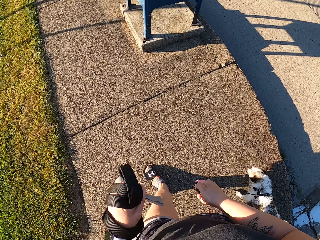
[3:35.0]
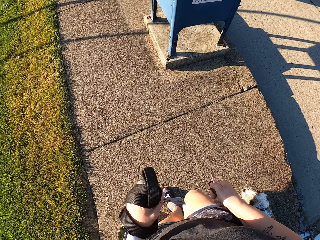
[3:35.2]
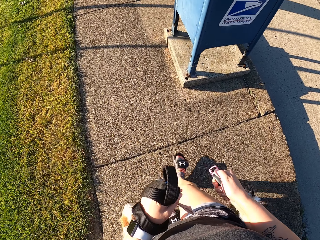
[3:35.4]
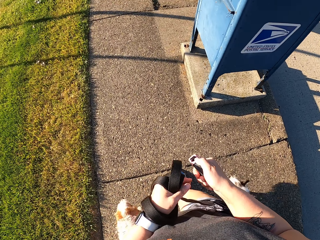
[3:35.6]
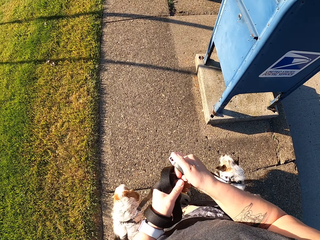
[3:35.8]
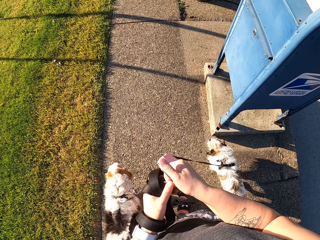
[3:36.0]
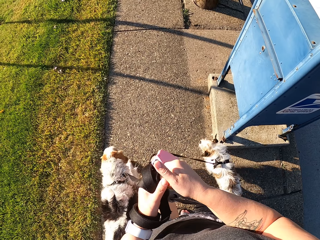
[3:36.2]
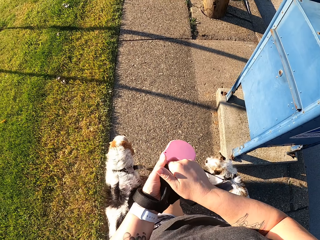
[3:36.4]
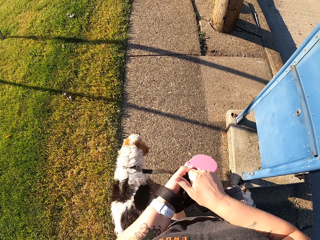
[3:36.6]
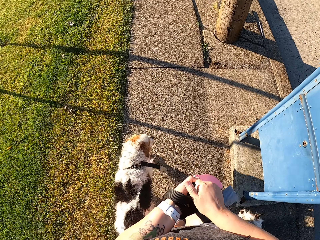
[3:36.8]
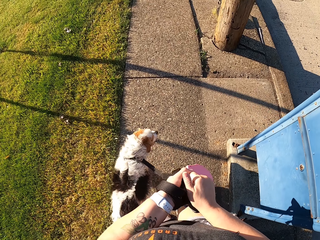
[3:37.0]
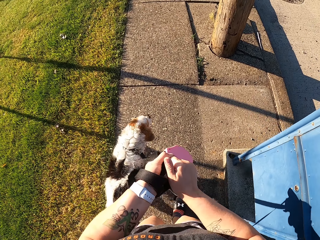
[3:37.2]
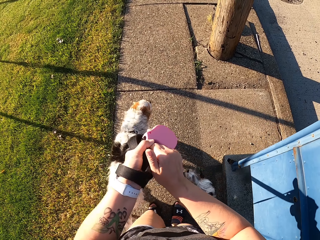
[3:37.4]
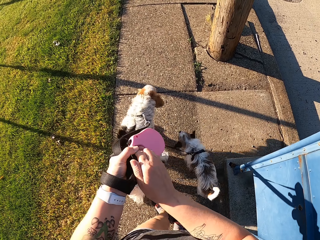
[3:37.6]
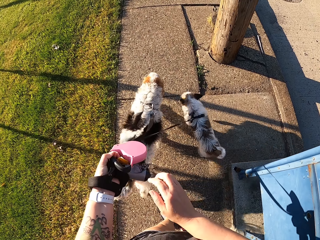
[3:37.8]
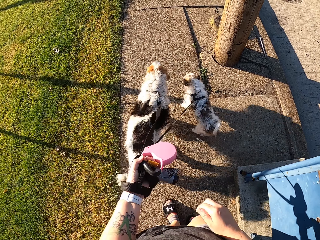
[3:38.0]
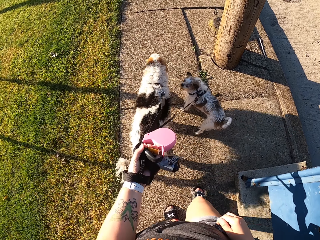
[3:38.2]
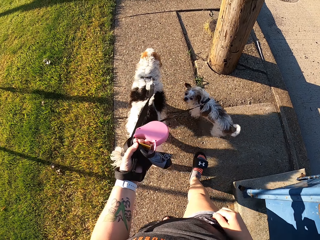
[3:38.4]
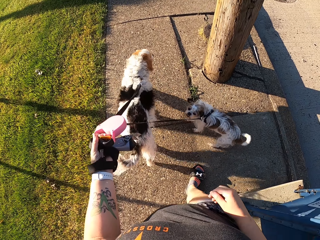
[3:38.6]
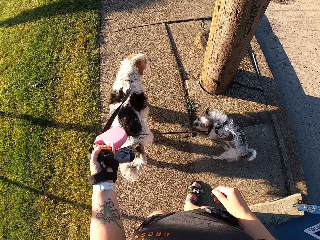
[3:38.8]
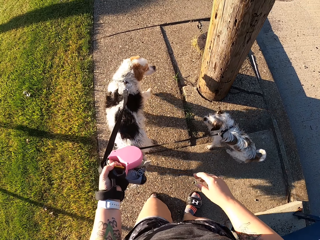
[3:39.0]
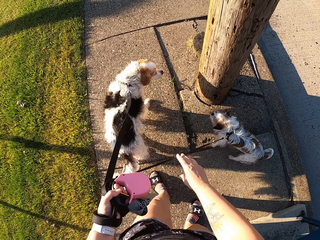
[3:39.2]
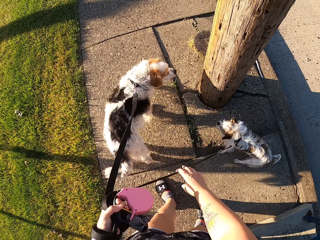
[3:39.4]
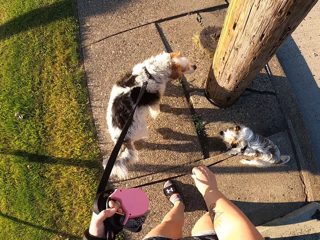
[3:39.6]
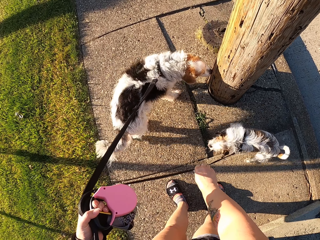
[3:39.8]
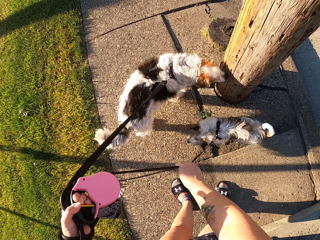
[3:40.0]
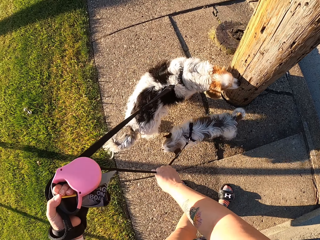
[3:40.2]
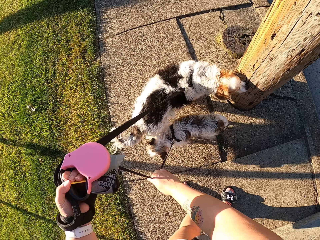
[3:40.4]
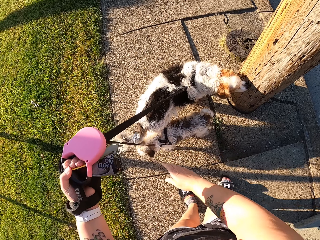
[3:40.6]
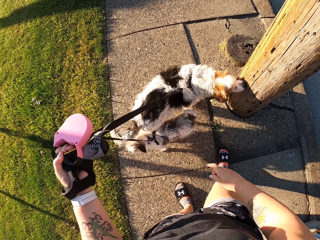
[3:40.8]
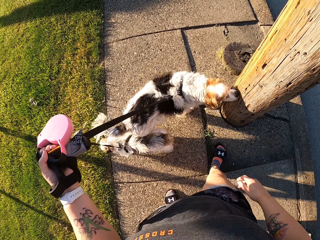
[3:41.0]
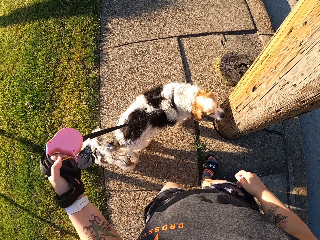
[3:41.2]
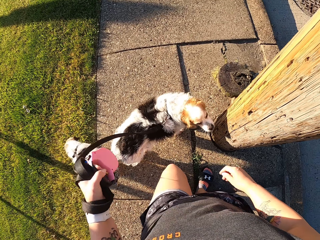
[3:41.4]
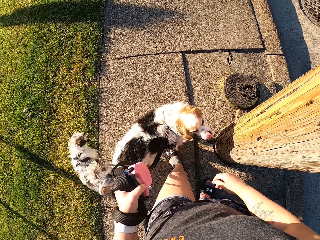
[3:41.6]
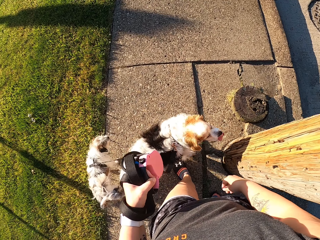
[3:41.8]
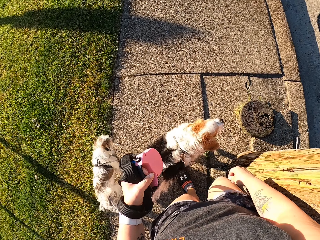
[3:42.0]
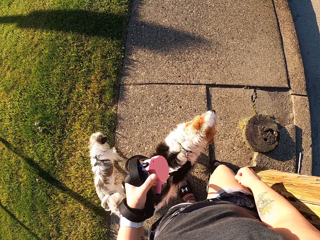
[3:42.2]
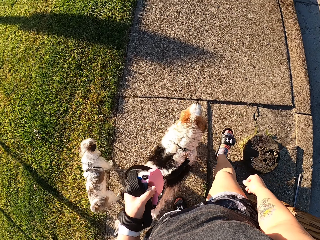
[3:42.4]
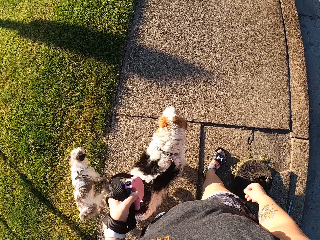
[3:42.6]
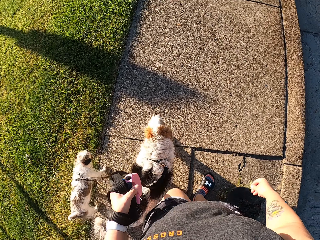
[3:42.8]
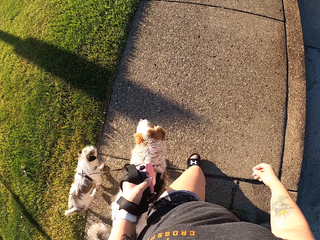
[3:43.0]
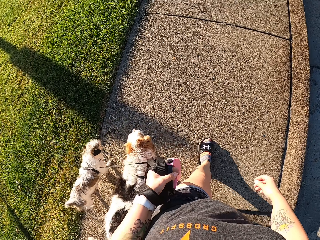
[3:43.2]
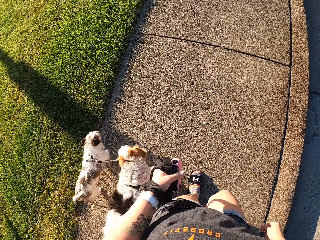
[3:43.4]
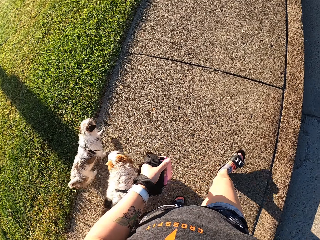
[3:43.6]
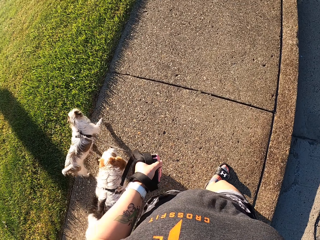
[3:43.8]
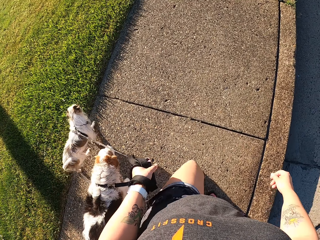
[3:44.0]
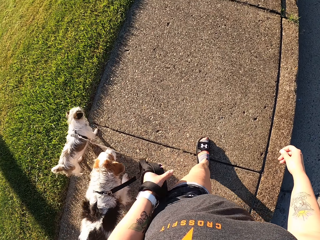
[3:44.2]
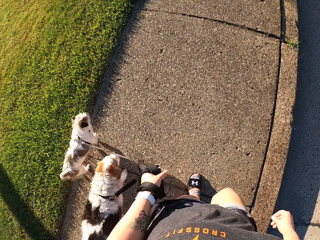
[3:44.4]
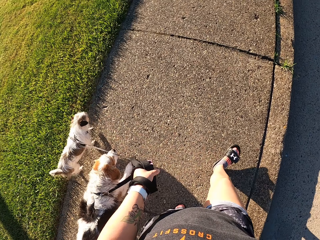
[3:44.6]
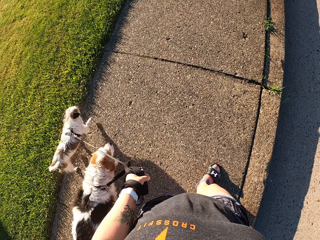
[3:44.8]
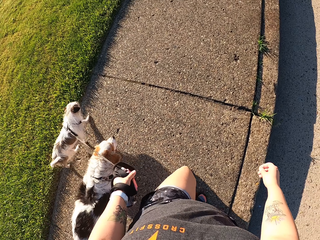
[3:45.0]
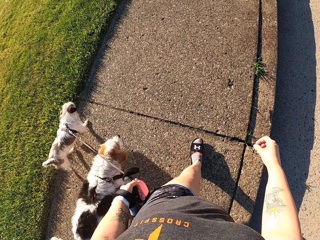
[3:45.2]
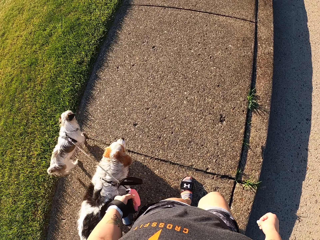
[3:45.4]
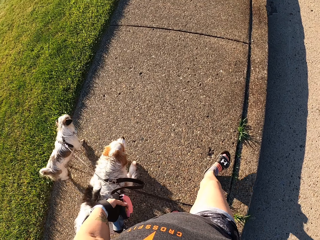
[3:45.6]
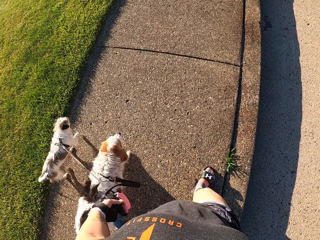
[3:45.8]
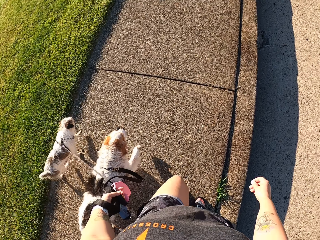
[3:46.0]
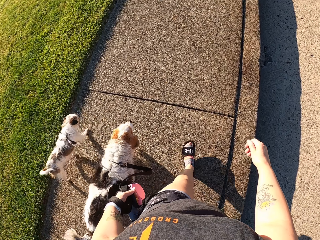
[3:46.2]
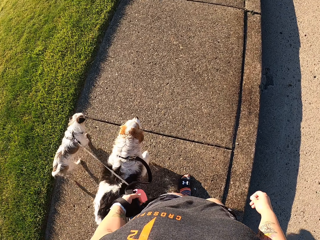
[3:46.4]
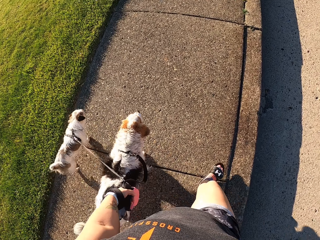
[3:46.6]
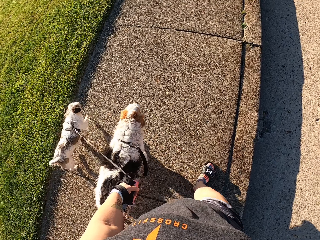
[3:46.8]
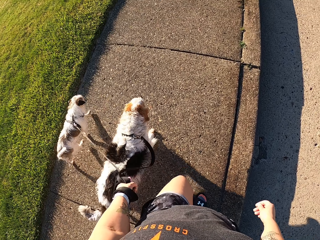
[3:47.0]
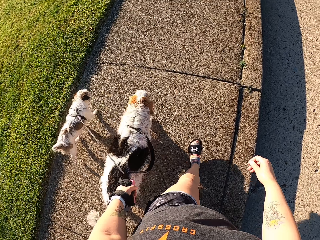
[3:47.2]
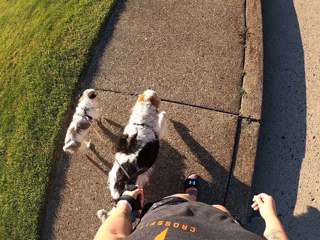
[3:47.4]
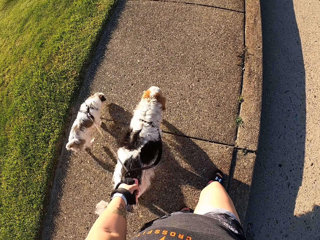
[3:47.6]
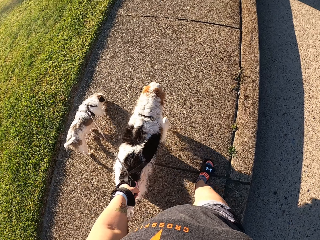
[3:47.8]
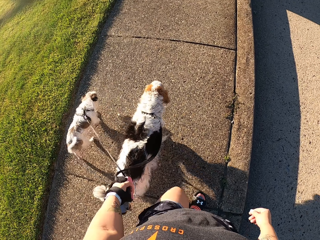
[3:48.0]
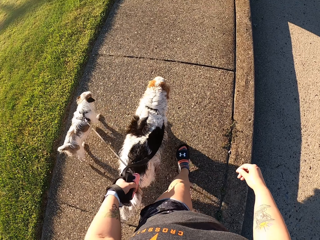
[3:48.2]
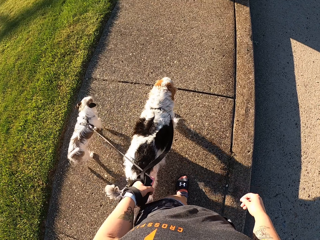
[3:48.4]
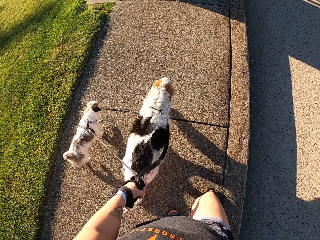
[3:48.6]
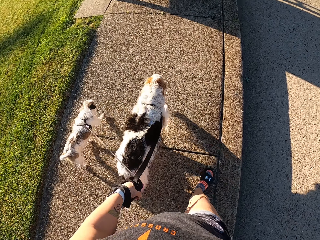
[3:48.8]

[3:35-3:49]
The camera wearer transfers the leash to her left hand. She walks the dogs on the sidewalk. She pulls the dog leash. A dog sniffs a pole. The camera wearer walks the dogs on the sidewalk.

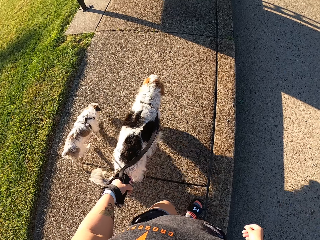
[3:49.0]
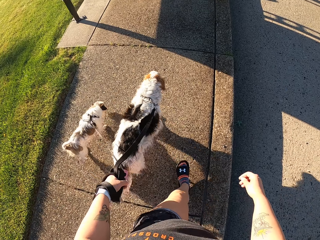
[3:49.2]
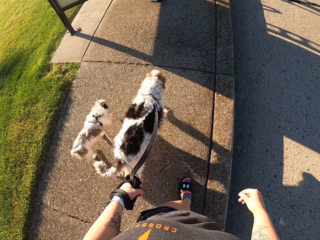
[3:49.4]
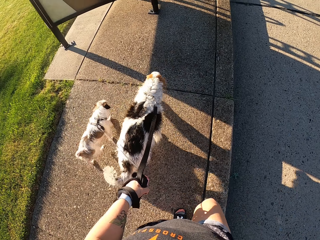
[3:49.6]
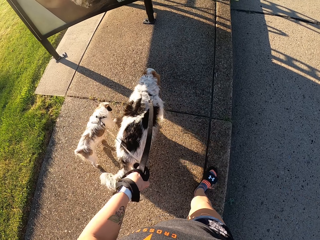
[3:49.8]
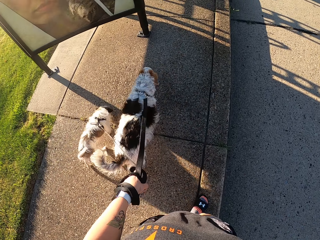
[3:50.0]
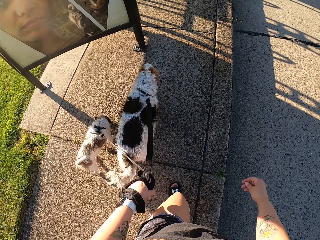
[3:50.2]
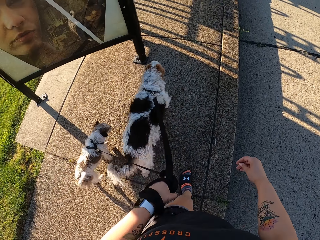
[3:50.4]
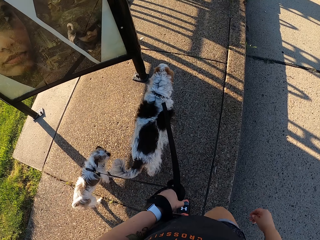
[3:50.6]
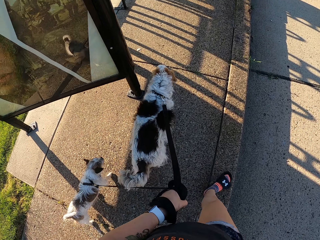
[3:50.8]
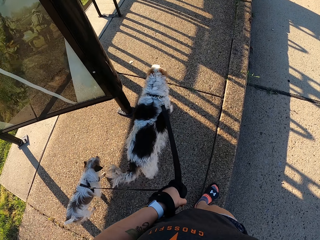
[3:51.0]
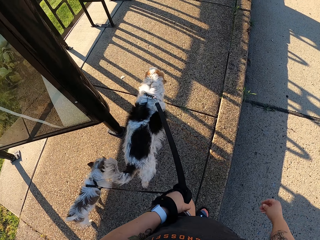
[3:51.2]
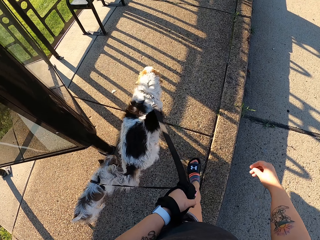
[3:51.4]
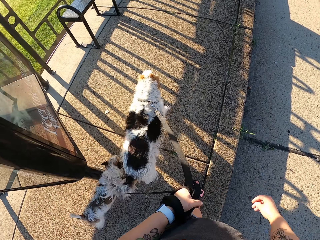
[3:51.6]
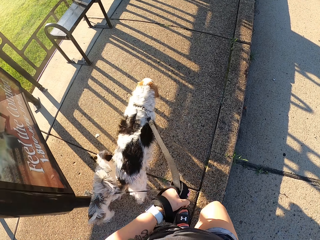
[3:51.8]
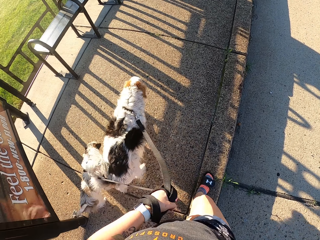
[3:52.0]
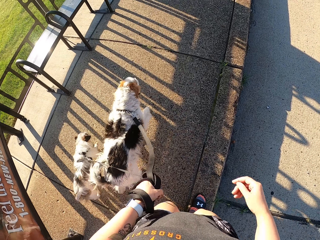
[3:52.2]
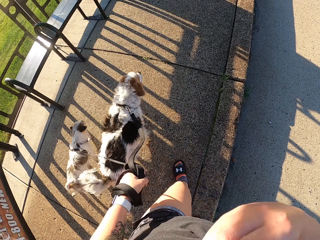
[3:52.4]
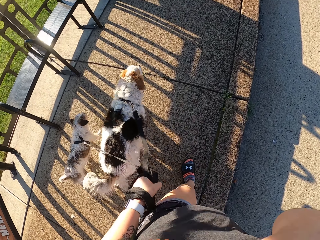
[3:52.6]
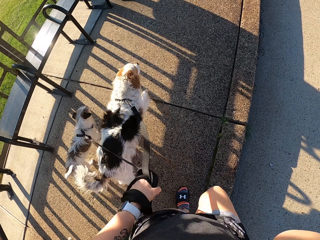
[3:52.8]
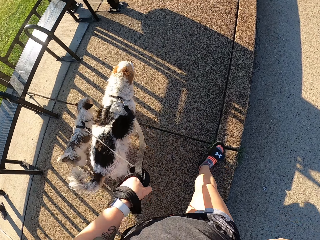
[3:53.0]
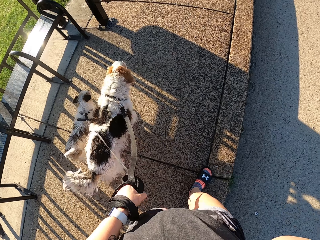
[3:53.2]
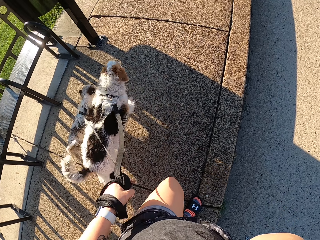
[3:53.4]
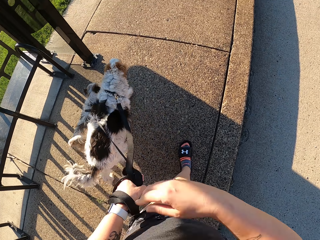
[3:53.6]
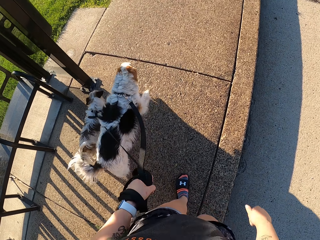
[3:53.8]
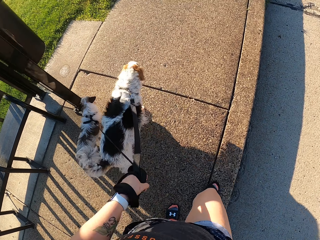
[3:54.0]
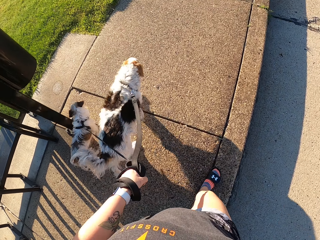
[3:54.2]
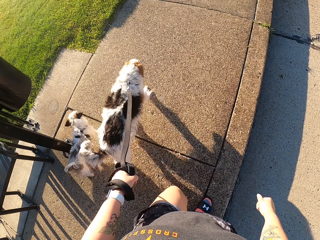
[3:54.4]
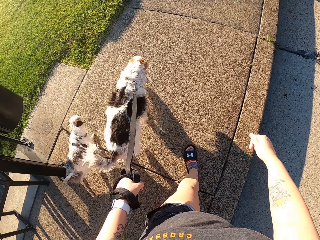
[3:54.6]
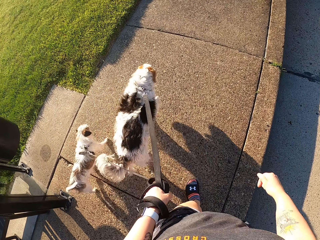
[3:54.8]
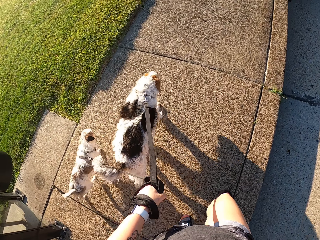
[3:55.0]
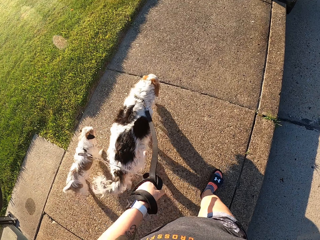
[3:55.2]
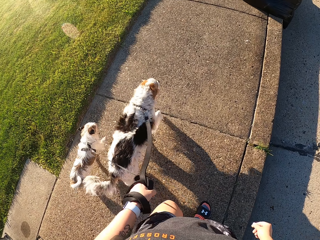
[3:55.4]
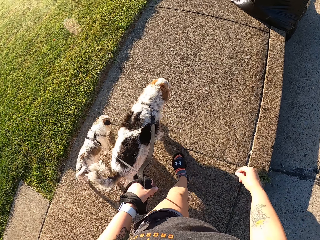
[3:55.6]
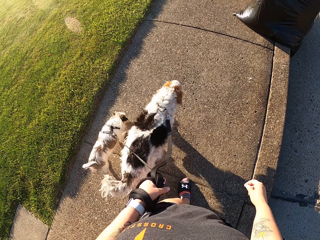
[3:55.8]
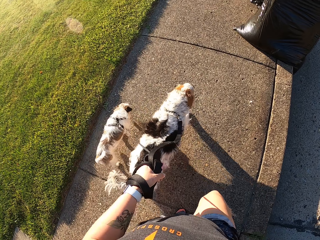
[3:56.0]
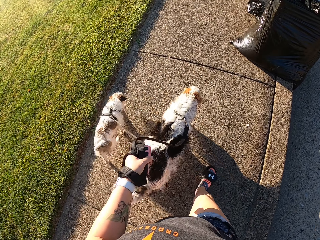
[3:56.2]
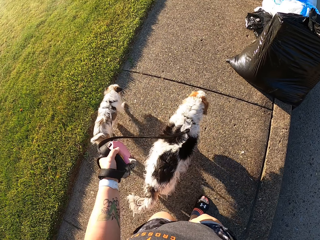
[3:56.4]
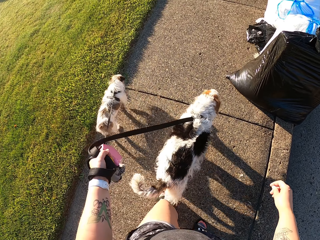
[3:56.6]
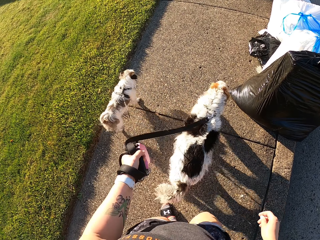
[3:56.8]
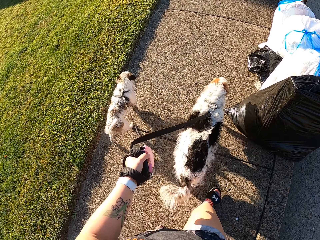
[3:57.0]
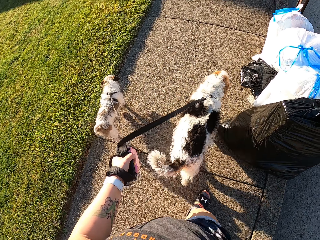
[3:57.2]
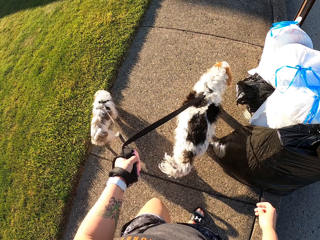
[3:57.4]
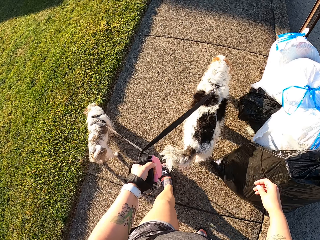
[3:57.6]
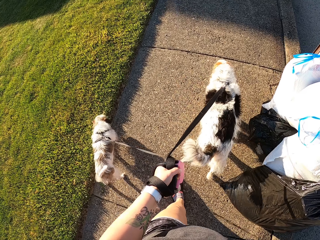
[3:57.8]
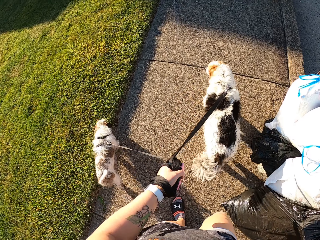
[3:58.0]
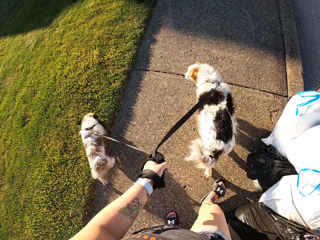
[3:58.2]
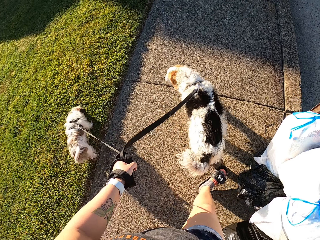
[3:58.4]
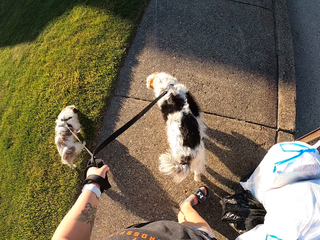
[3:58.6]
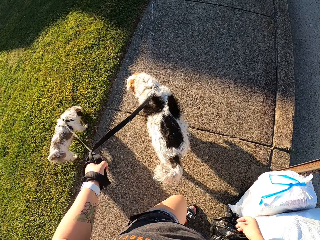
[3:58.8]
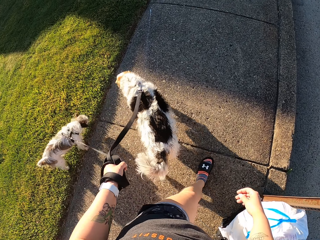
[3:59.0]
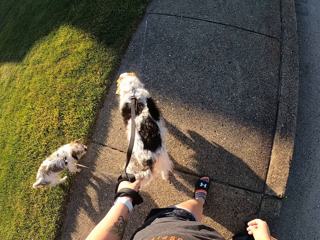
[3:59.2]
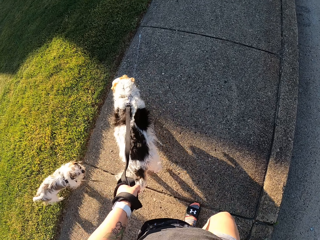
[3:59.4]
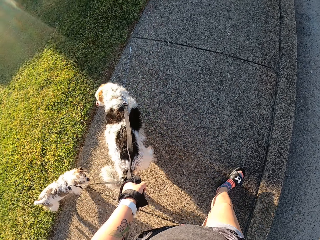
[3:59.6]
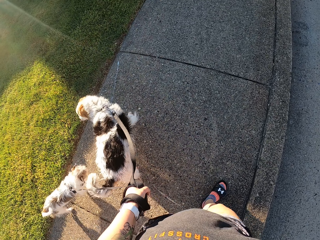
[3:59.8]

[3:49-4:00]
The camera wearer holds something. They walk the dogs on the sidewalk.
